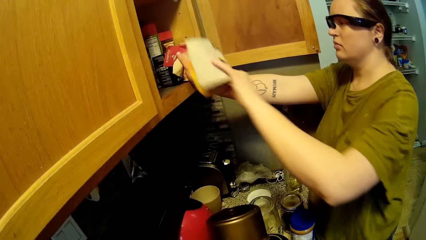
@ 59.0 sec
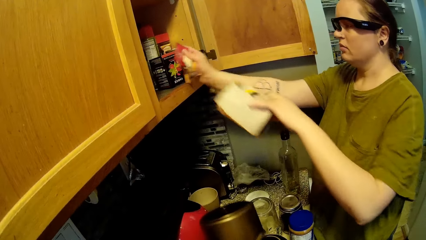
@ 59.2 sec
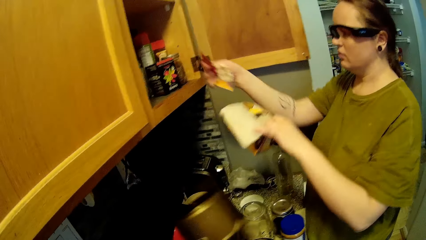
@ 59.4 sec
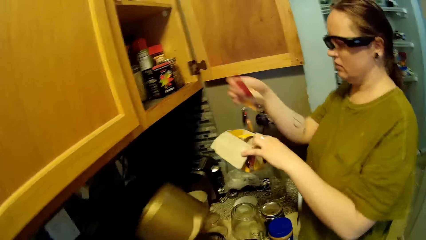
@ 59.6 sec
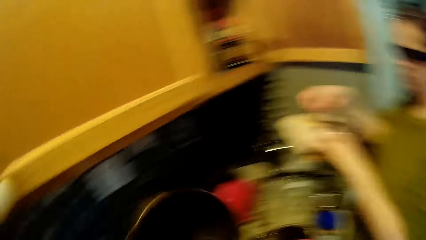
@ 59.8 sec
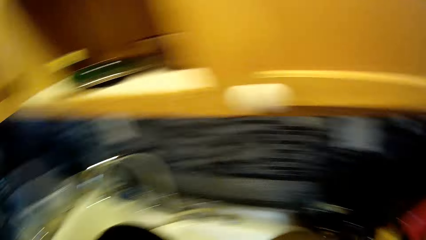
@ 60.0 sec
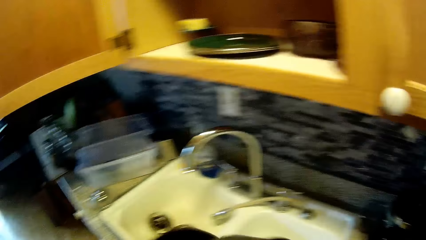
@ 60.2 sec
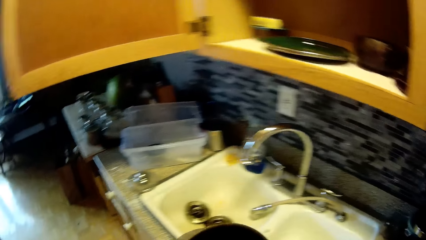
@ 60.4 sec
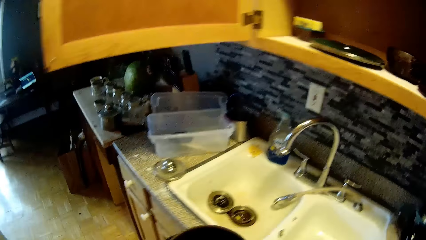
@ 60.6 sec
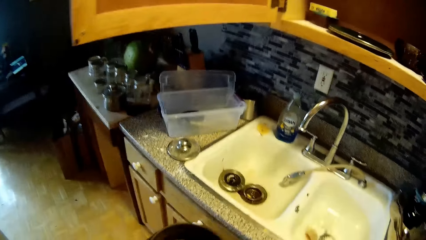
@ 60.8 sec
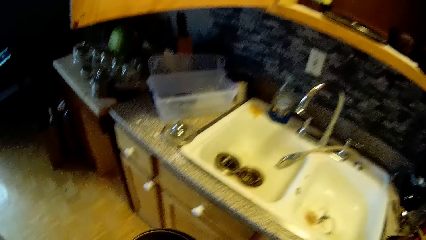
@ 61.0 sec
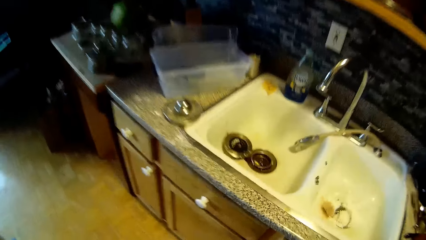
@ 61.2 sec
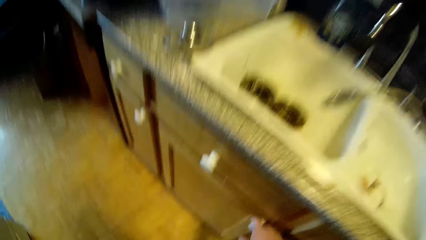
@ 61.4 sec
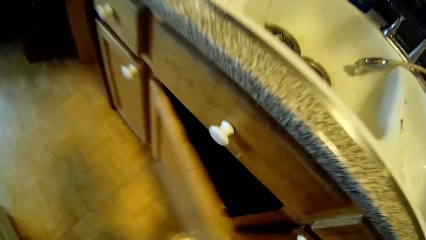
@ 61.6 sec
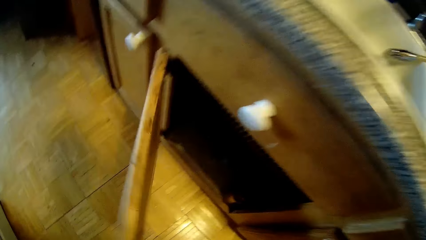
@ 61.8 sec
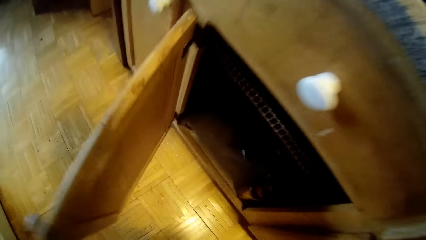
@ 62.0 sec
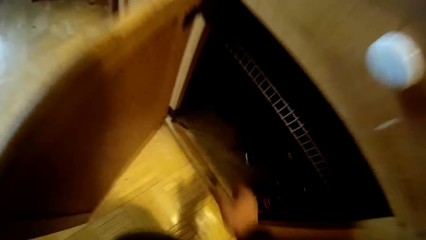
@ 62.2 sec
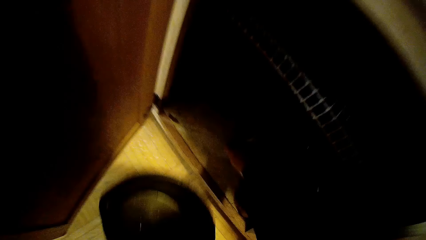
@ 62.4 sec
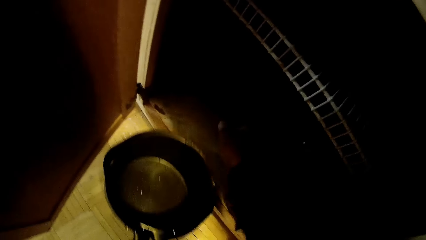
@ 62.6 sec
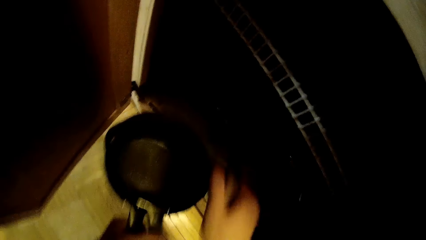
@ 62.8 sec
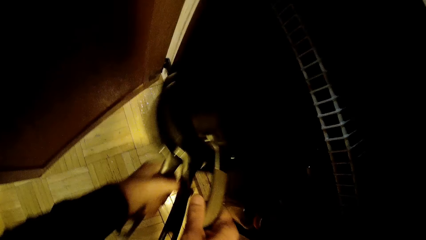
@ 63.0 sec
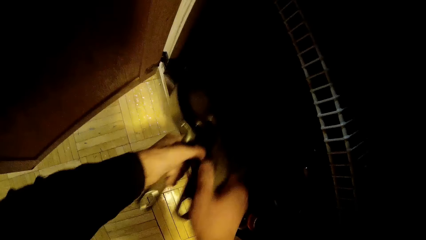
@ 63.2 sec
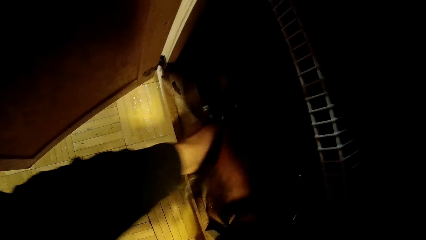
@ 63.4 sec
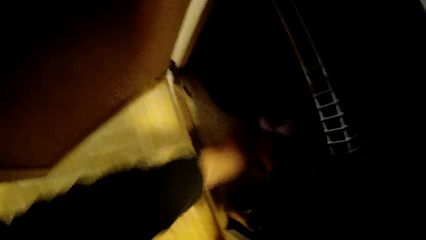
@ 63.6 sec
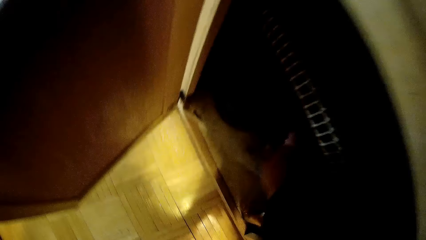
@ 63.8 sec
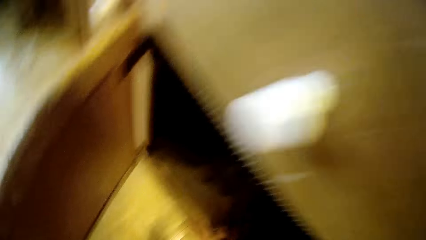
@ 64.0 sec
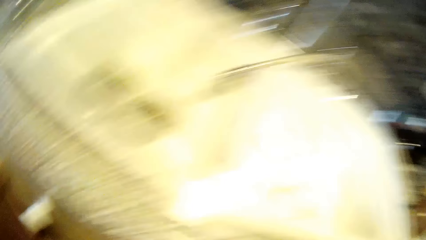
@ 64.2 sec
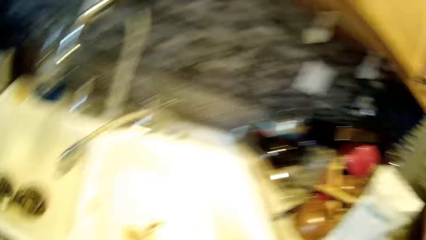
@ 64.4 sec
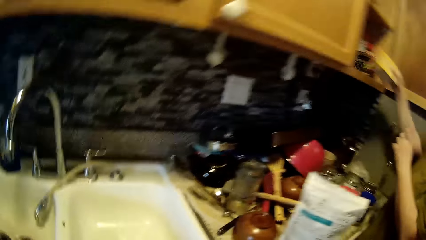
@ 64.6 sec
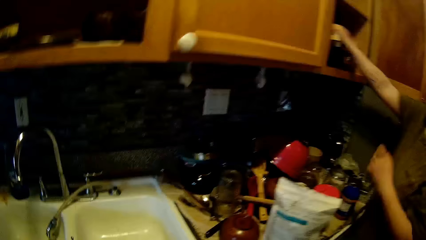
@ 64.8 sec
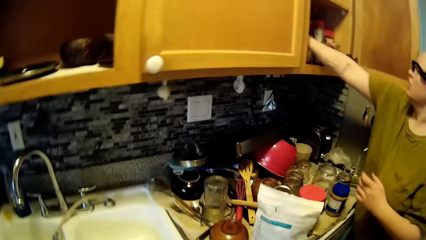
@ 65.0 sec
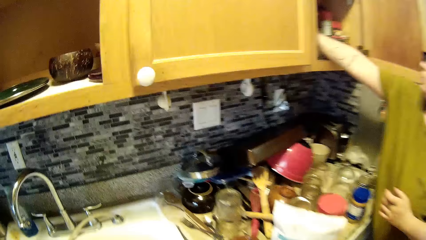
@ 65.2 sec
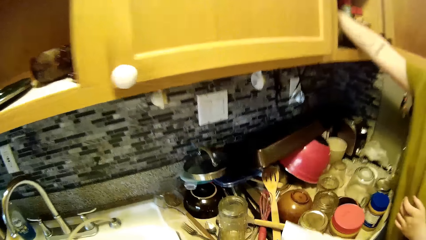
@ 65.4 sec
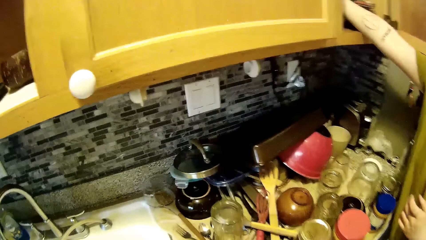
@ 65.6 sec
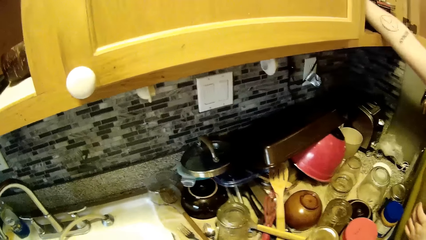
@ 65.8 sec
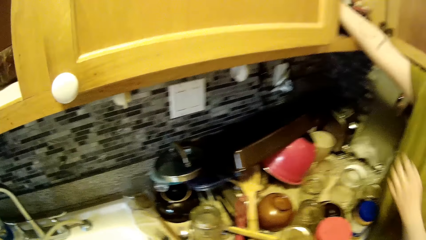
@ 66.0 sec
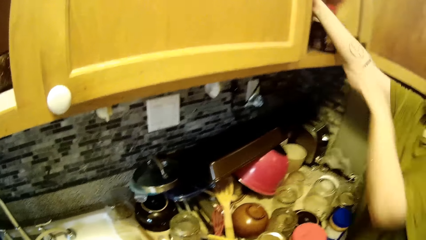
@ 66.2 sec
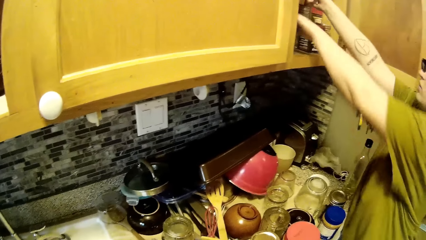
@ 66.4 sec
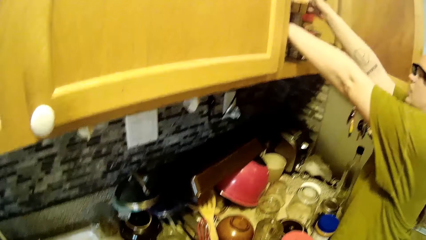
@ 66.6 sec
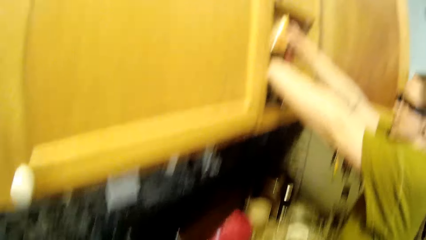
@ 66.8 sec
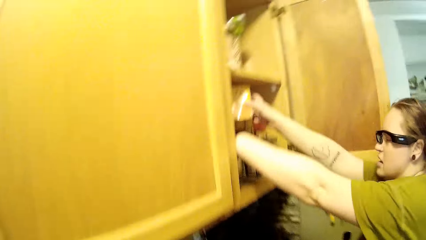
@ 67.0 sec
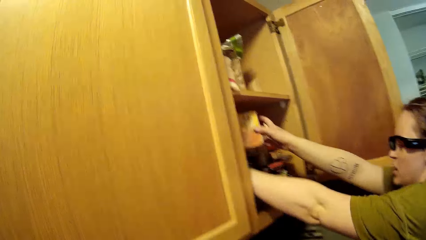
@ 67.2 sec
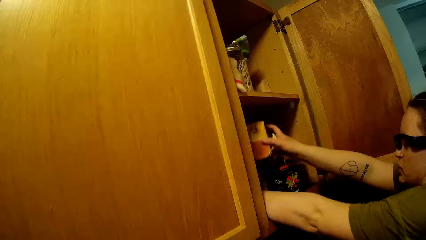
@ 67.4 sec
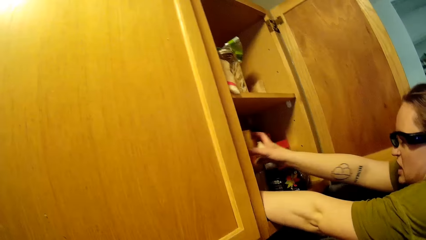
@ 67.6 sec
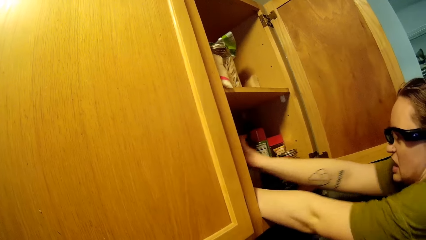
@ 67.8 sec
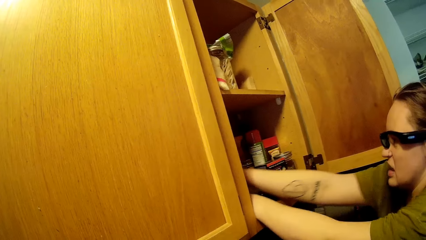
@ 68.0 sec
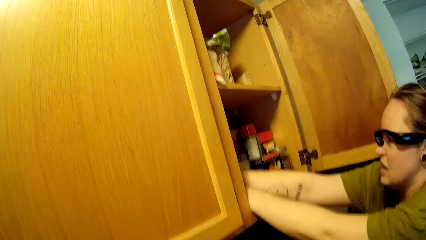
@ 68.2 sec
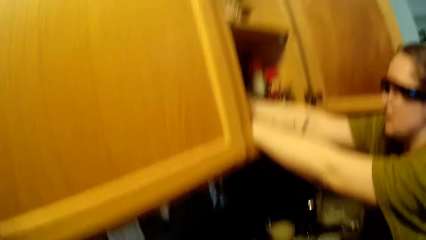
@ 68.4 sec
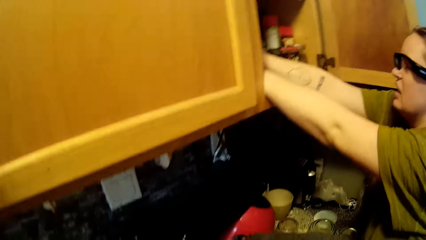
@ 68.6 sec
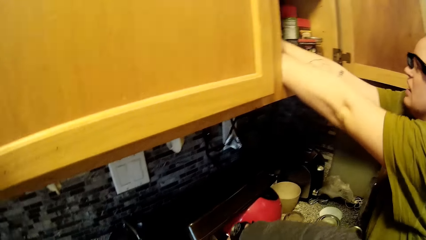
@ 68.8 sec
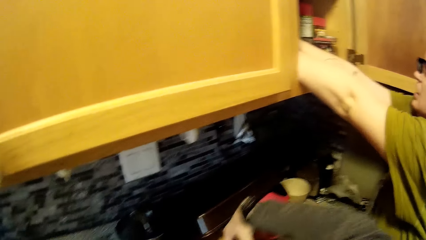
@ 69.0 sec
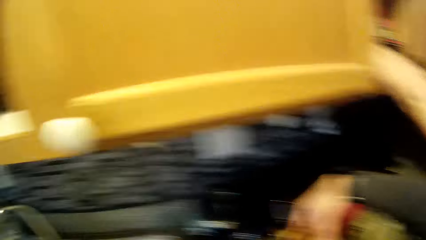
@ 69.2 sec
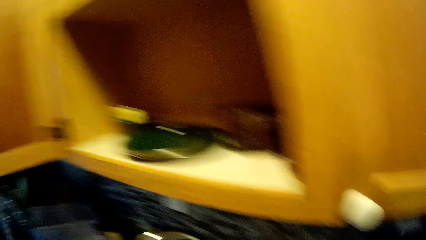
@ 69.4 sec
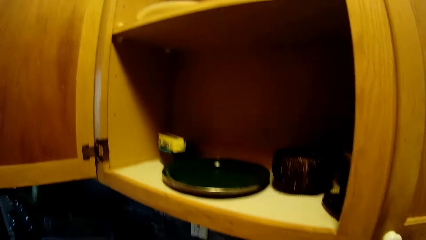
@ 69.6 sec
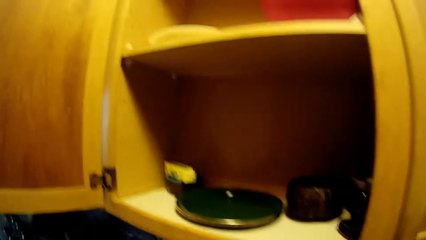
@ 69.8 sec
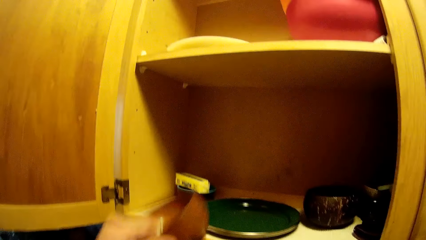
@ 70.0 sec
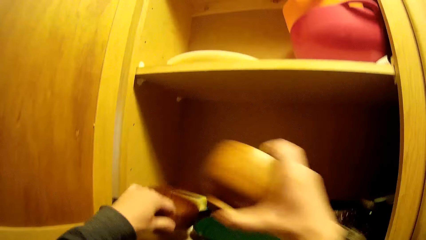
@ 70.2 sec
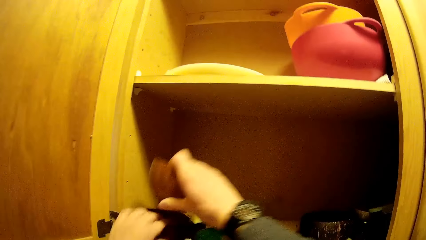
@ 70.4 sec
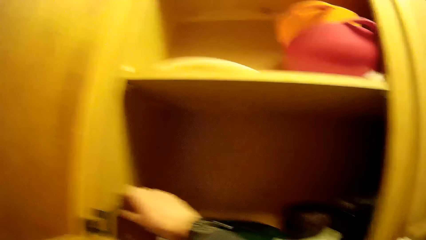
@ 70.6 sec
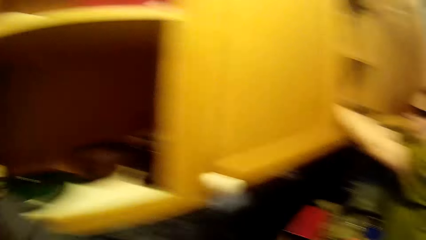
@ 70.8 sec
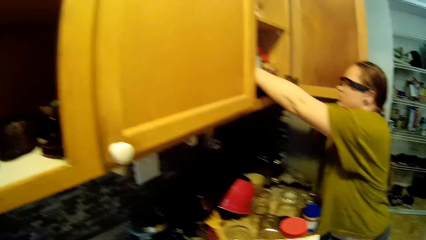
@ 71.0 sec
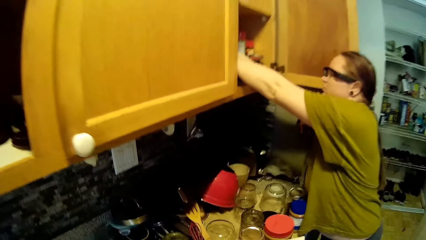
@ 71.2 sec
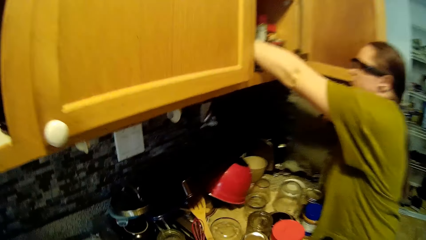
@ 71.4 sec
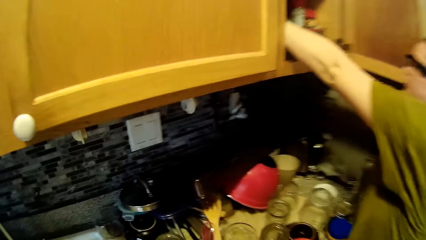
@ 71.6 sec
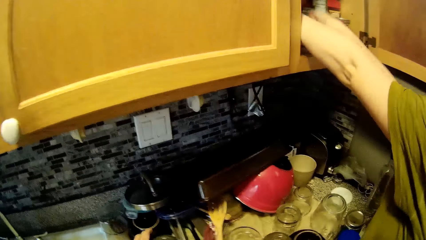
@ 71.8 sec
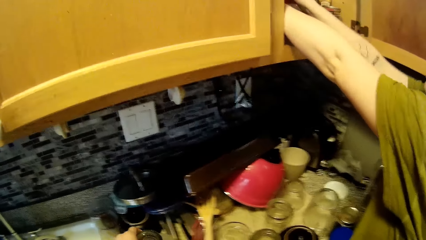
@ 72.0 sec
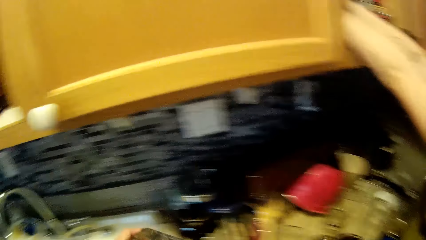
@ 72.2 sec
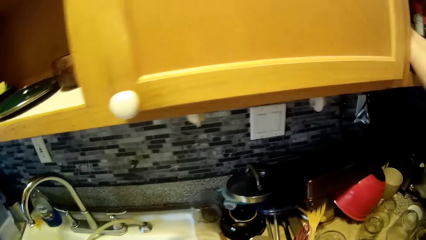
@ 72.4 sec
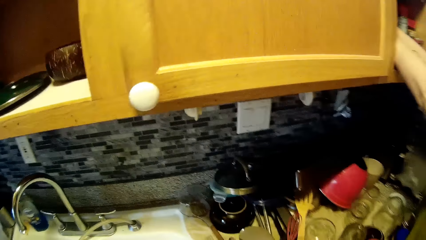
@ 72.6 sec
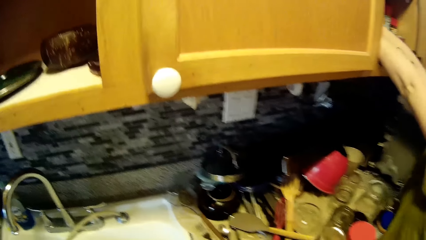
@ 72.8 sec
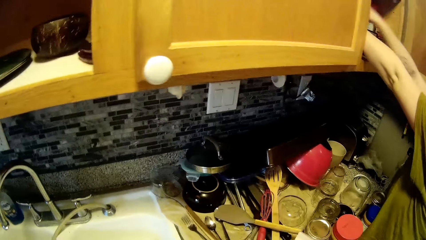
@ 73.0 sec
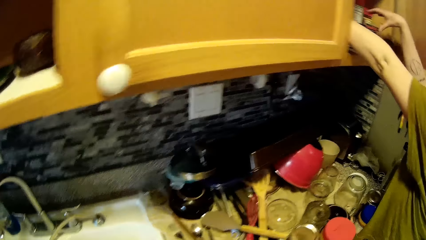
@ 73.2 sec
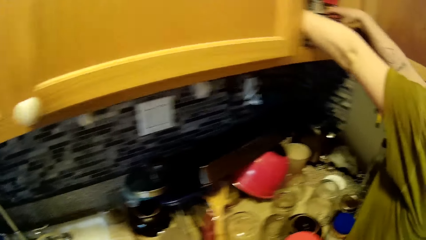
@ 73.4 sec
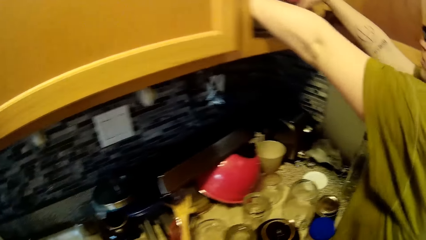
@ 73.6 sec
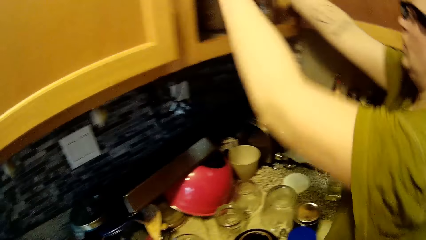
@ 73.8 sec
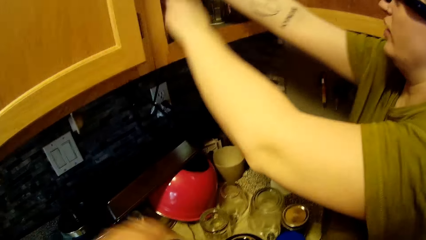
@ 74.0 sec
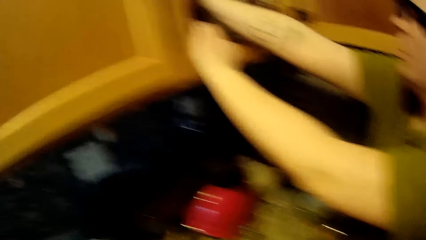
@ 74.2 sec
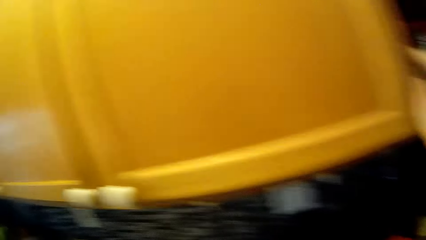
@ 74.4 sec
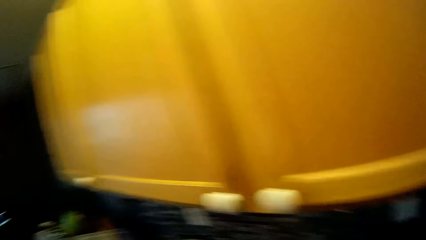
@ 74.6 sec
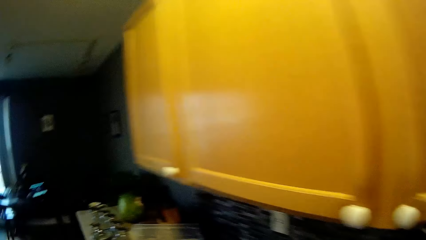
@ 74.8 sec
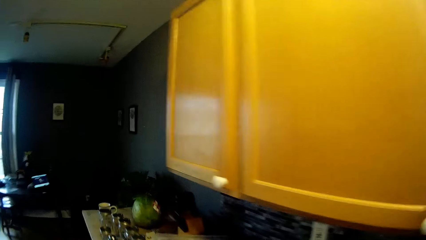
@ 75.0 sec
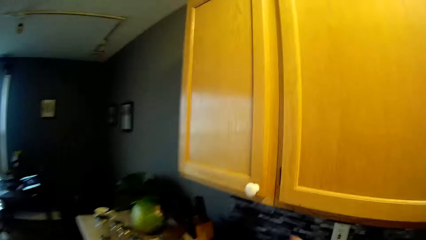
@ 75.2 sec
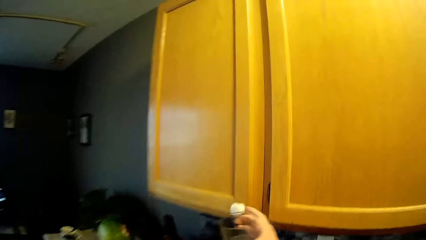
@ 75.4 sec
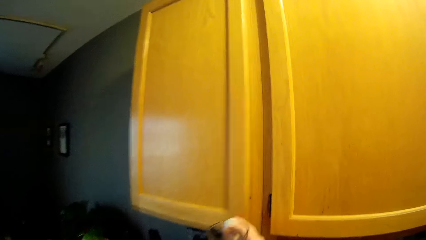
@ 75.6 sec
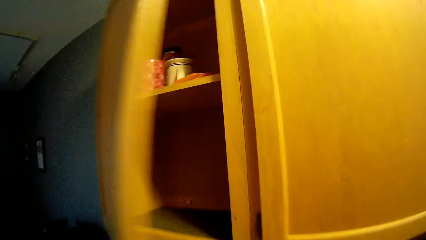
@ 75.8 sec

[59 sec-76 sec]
The camera wearer looks around while he interacts with a lady. He opens a cupboard with his right hand, lifts a saucepan in the cupboard, and puts the saucepan and a frying pan in the cupboard with both hands. The lady puts a carton with her right hand. The camera wearer looks around. He picks up two bowls from a countertop with both hands, puts the two small bowls into the cupboard with both hands, and picks up a cup from the countertop with his left hand.
